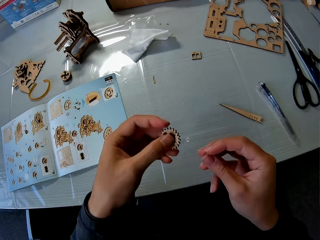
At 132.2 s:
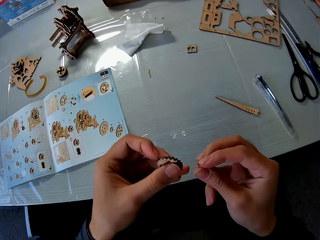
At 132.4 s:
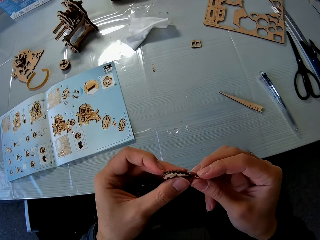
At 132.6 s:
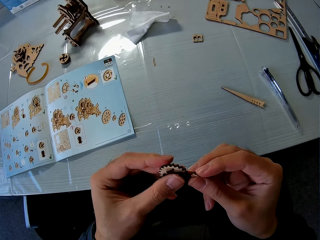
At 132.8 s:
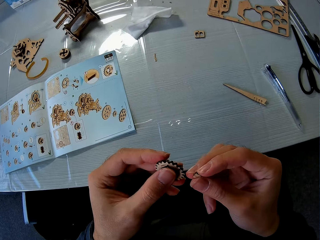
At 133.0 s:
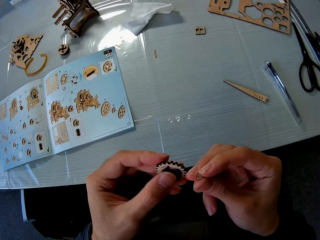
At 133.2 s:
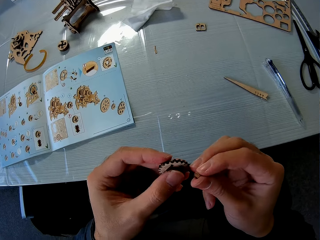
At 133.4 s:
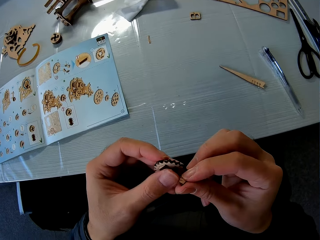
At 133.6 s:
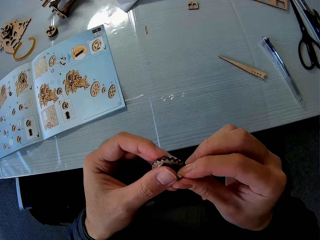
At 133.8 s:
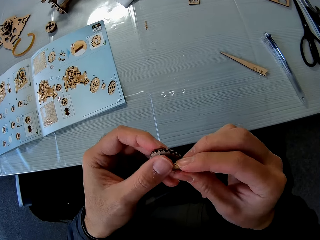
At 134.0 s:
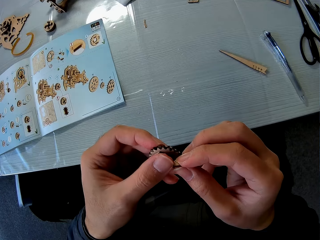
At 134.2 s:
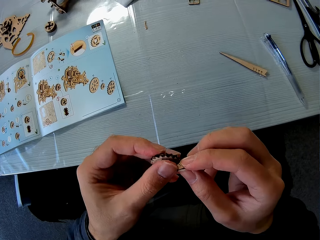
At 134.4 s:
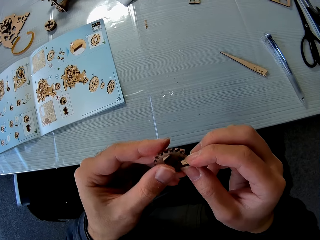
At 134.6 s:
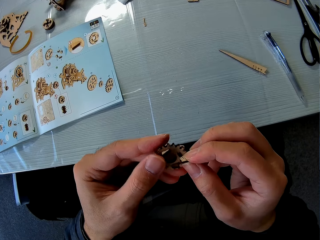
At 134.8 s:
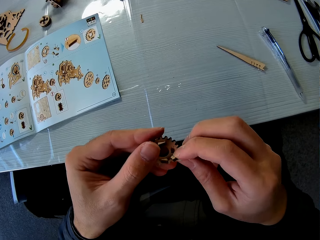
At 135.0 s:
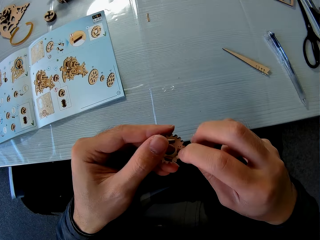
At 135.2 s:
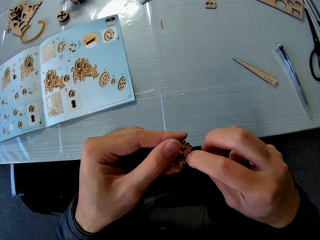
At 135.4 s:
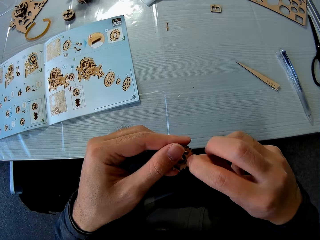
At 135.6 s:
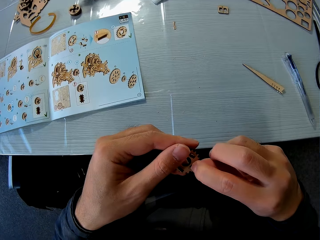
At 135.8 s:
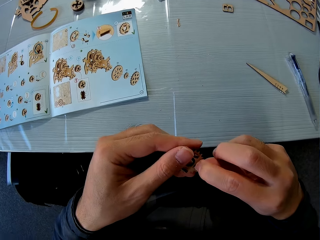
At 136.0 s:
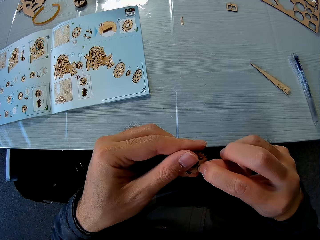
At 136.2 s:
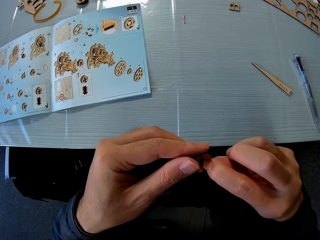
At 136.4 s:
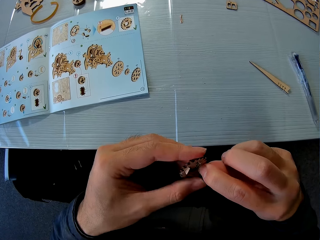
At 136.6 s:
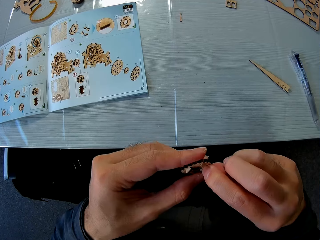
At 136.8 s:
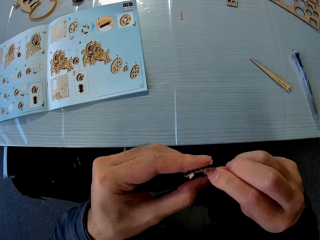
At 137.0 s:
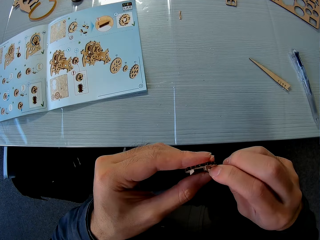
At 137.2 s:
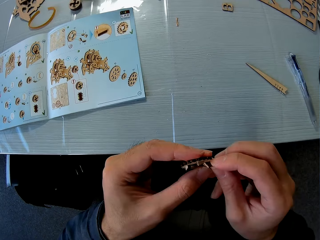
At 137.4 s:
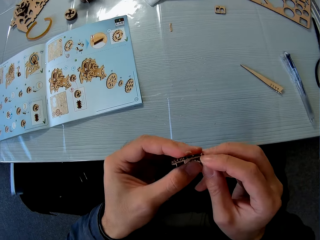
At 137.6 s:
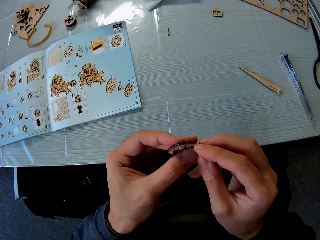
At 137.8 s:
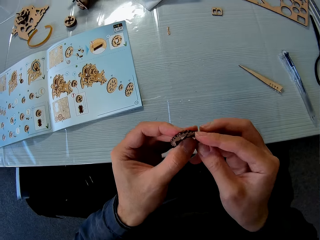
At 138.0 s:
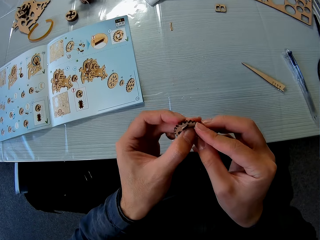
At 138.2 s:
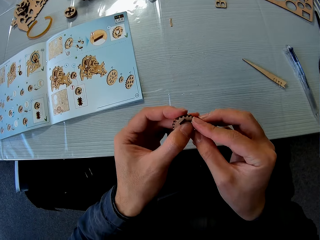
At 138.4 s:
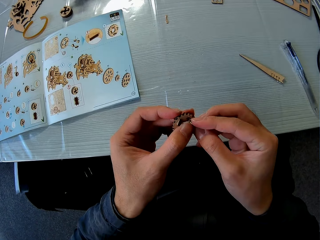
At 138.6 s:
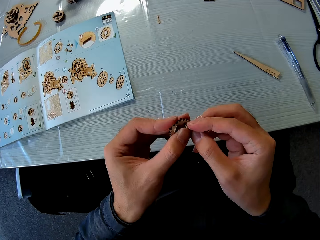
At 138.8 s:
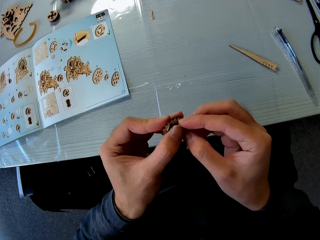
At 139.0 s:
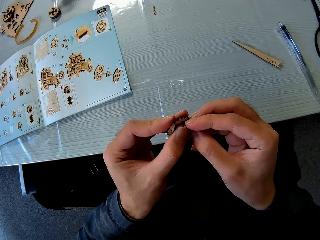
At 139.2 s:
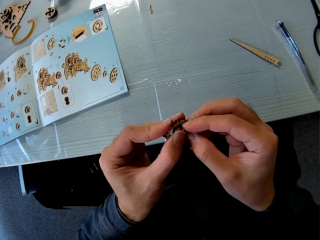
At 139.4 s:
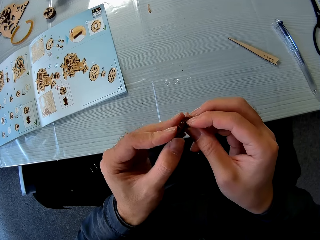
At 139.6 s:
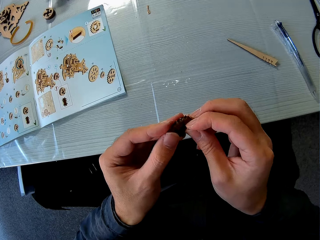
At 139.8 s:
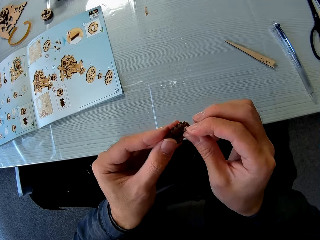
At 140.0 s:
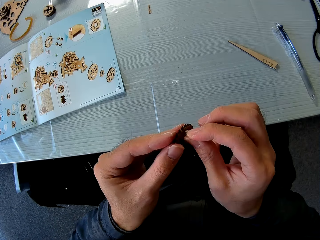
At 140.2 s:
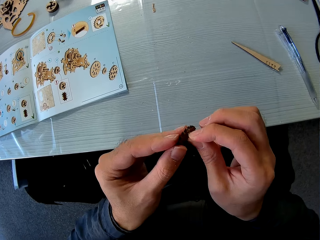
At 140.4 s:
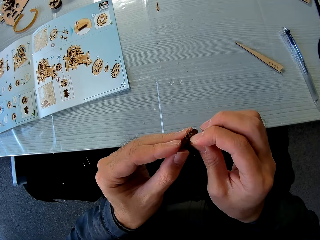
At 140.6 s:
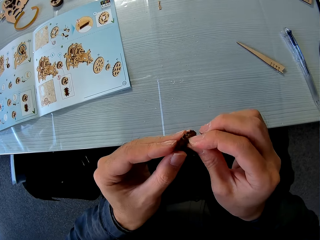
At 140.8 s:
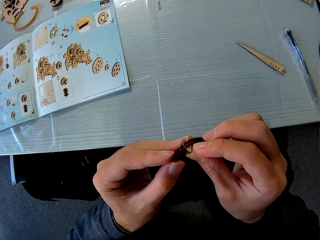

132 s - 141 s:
The camera wearer picks up a piece of mechanical model from the table with his left hand. He places the piece of mechanical model in his right hand by the piece of mechanical model in his left hand. He fixes the woodcraft.

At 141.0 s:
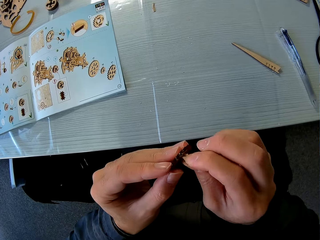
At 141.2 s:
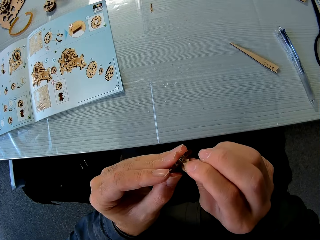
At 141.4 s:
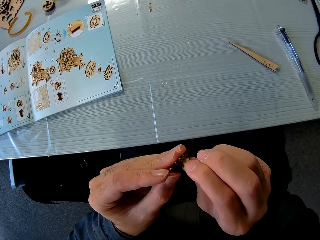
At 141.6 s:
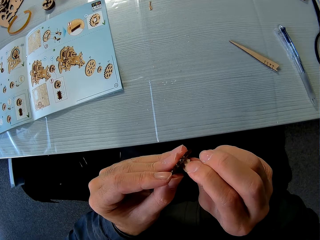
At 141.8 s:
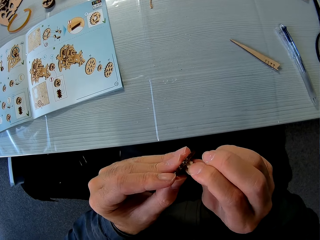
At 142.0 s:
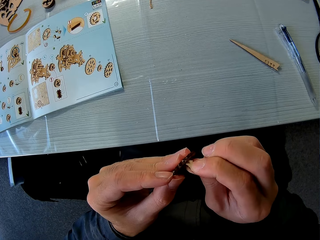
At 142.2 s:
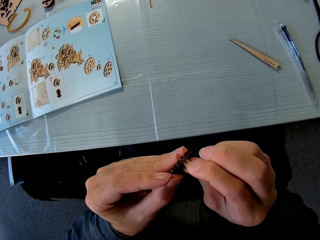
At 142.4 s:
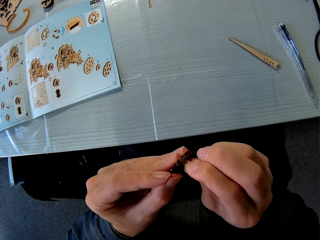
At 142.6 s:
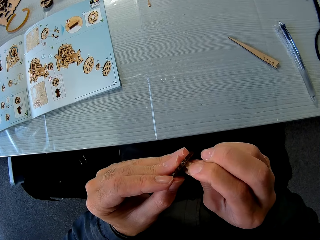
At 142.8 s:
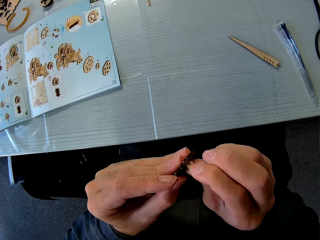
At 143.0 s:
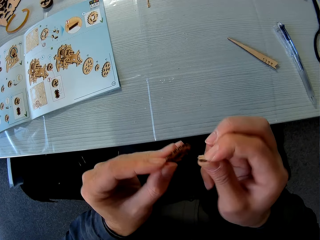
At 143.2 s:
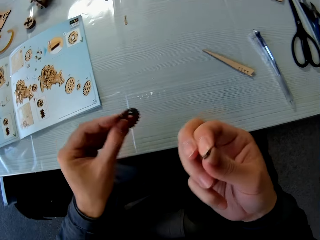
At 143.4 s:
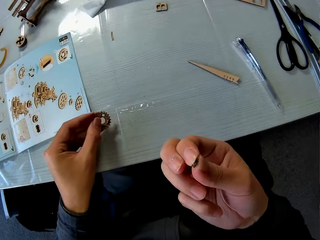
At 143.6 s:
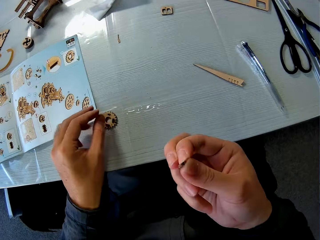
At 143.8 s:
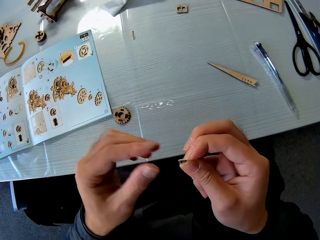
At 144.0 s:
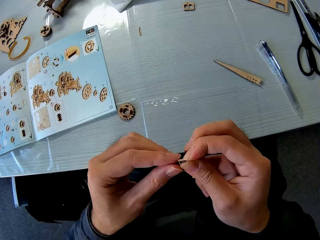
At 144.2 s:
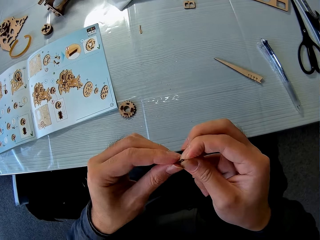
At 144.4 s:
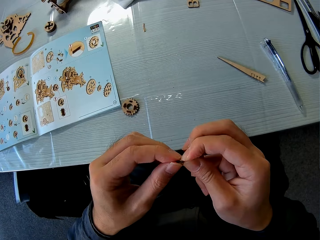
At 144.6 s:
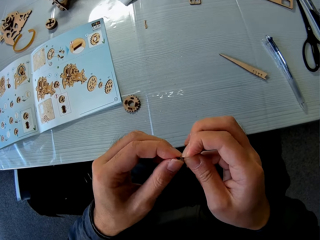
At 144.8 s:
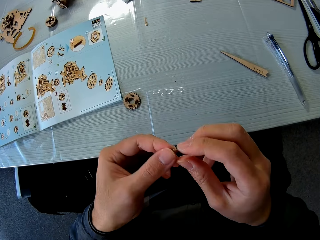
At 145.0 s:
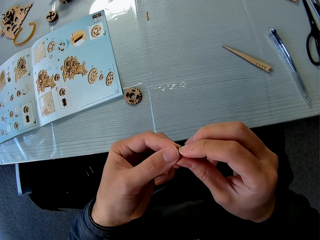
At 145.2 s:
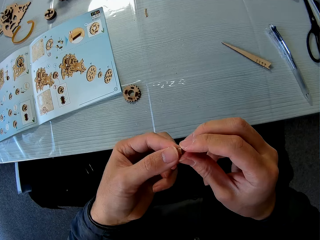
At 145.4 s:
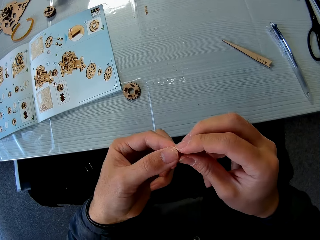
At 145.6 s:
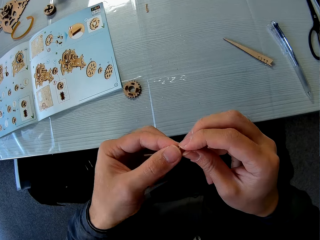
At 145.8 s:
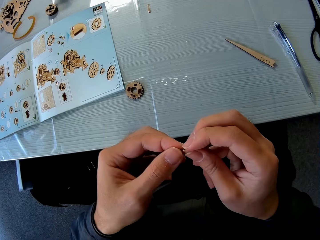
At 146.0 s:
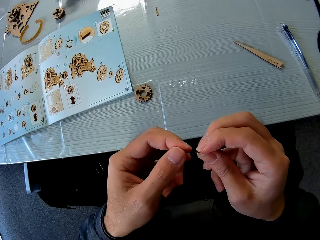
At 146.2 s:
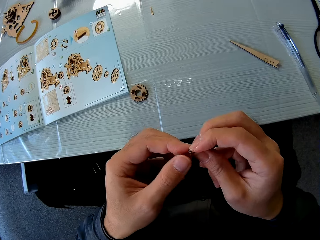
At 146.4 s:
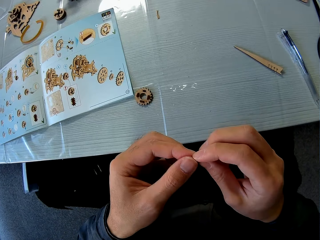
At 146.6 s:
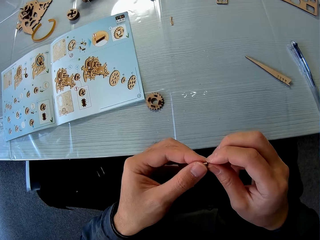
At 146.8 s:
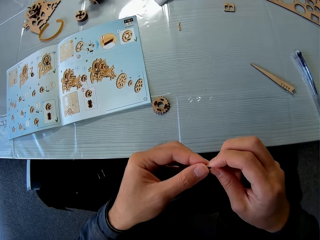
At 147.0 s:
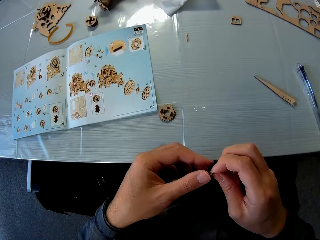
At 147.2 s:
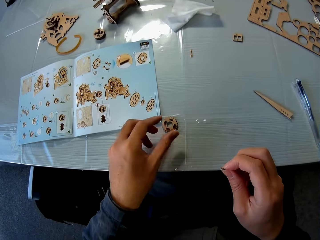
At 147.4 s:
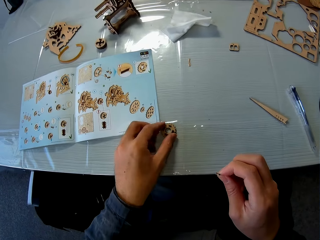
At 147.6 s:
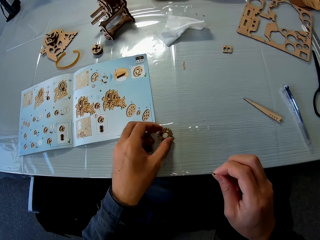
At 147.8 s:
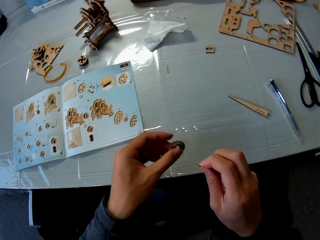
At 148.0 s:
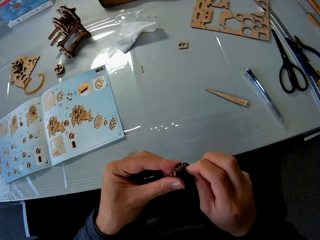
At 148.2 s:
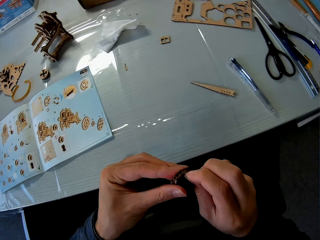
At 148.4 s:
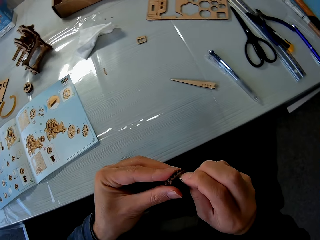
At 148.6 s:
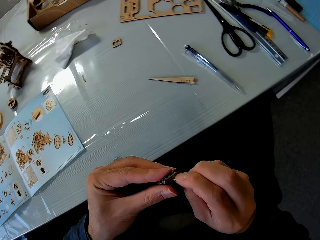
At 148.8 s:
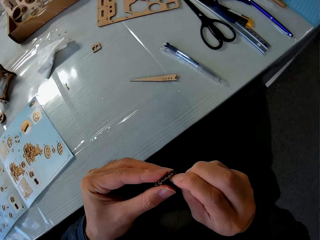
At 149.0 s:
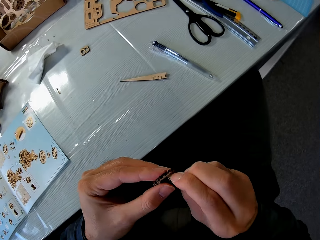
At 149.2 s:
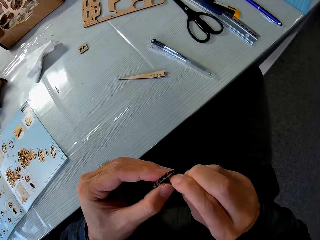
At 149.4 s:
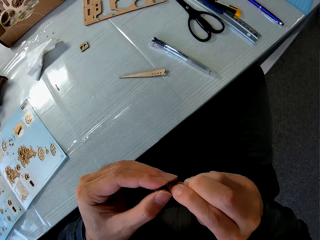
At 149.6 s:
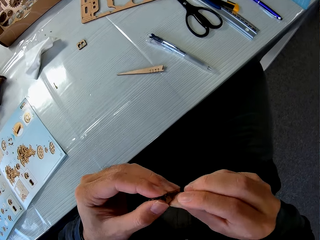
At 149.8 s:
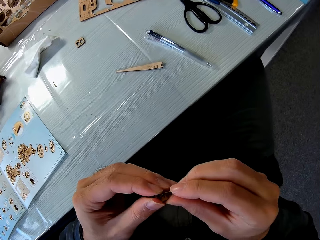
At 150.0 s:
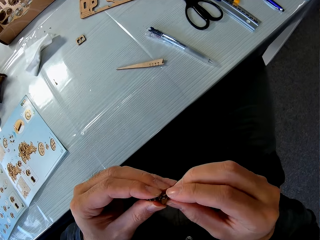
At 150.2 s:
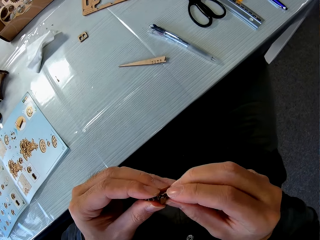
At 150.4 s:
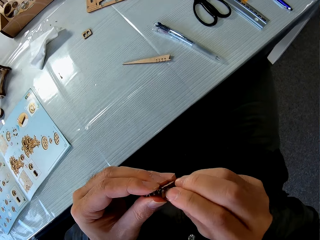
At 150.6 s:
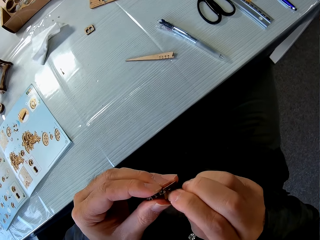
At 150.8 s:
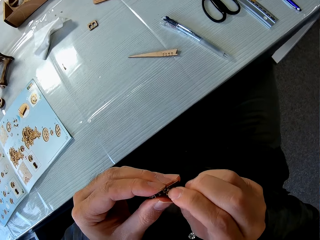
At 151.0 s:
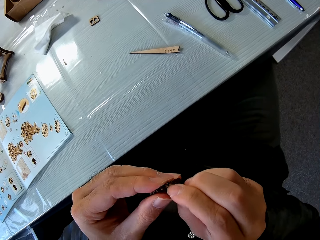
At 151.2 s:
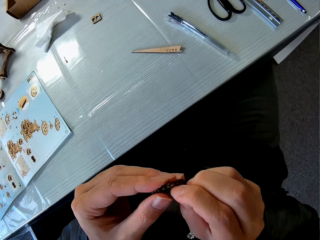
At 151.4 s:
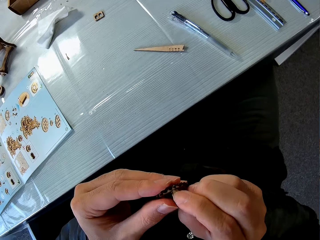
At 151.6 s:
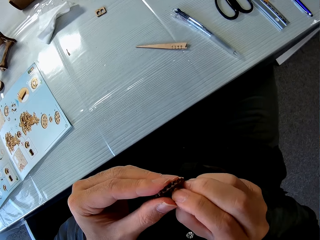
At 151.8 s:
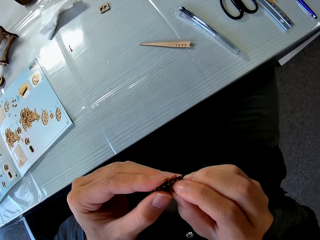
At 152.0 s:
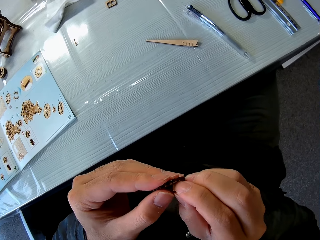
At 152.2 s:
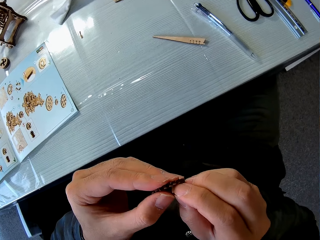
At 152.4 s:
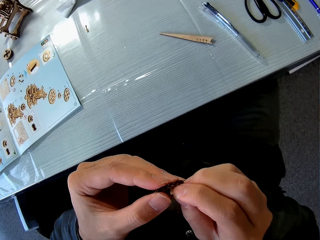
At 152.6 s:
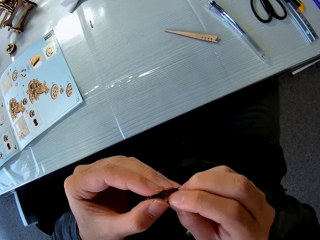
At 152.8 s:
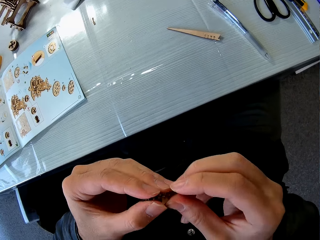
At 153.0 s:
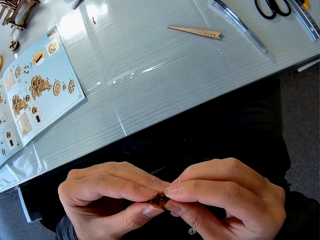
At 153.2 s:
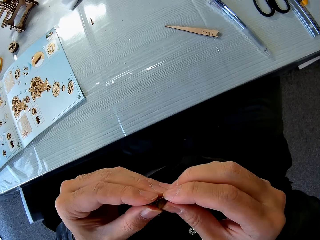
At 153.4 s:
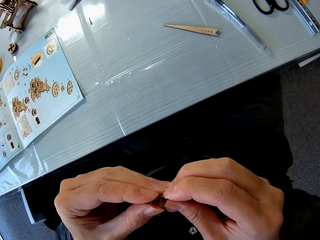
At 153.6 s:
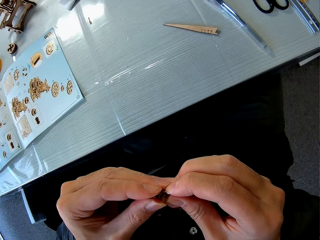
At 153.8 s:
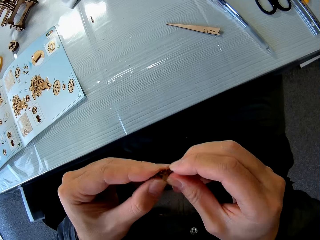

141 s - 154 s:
The camera wearer drops the piece of mechanical model in his left hand on the table. He handles the piece of mechanical model with both hands. He stares on the woodcraft. He picks up a piece of mechanical model from the table with his left hand. He couples the piece of mechanical model in his right hand to the piece of mechanical model in his left hand. He fixes the woodcraft.
